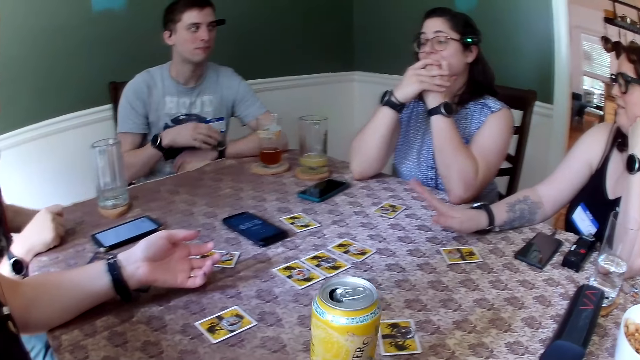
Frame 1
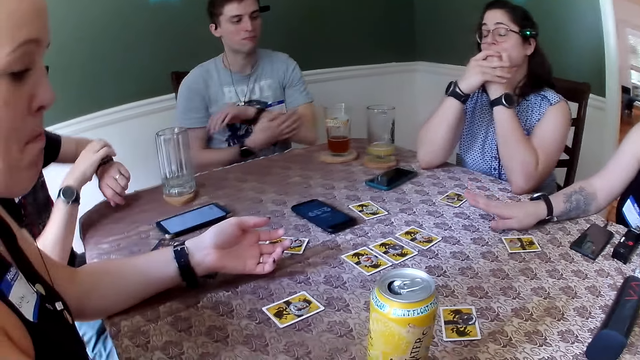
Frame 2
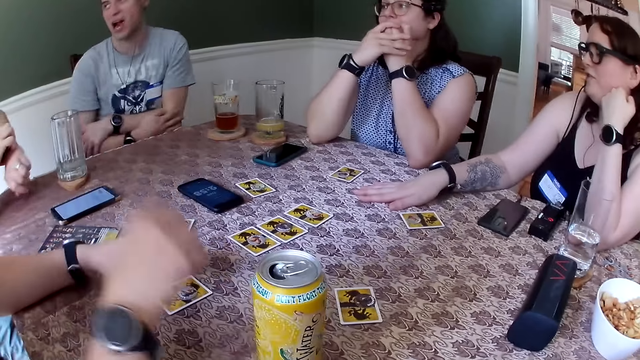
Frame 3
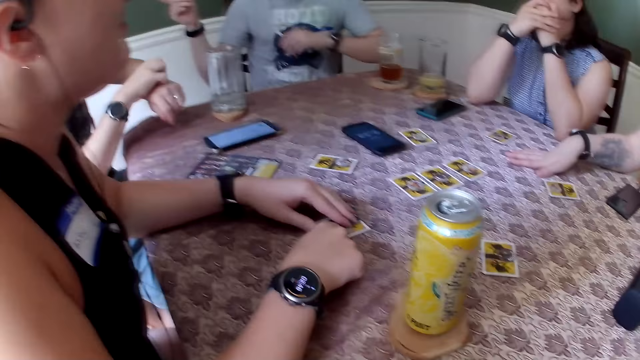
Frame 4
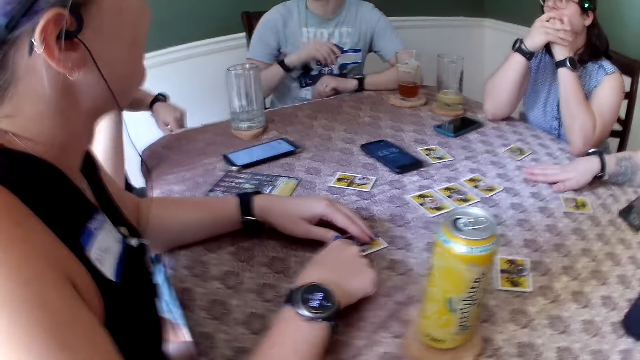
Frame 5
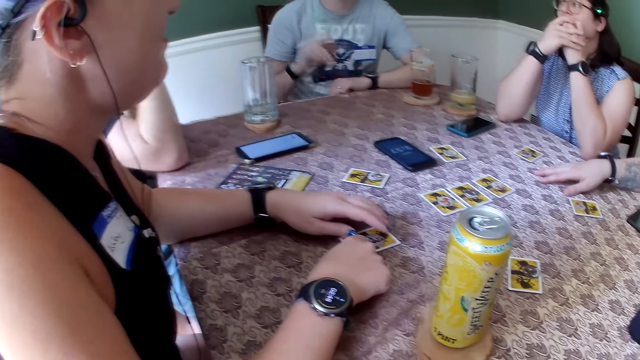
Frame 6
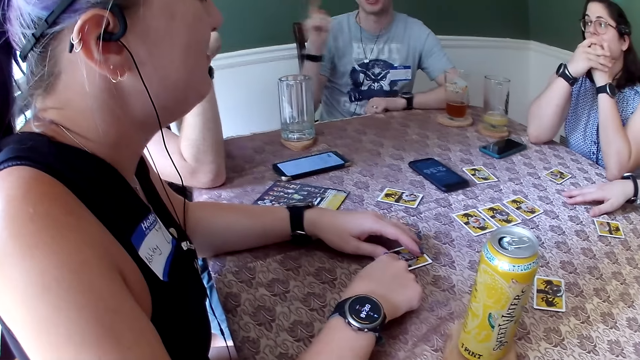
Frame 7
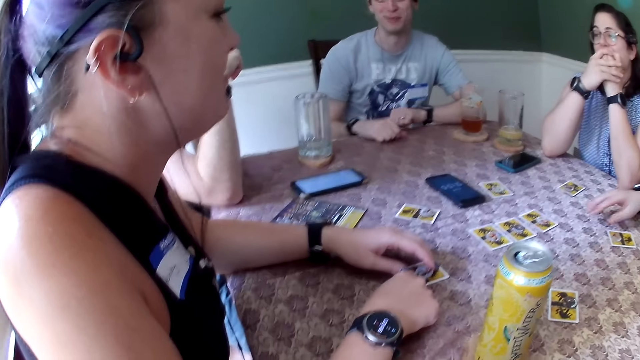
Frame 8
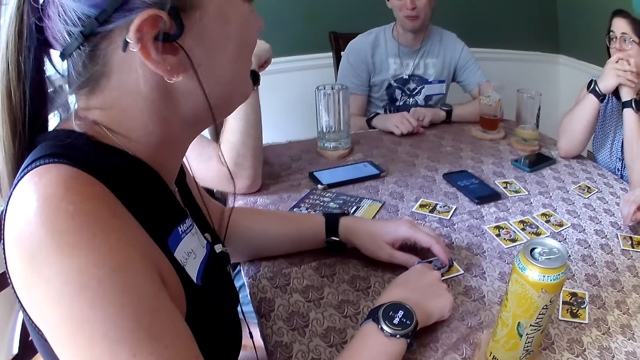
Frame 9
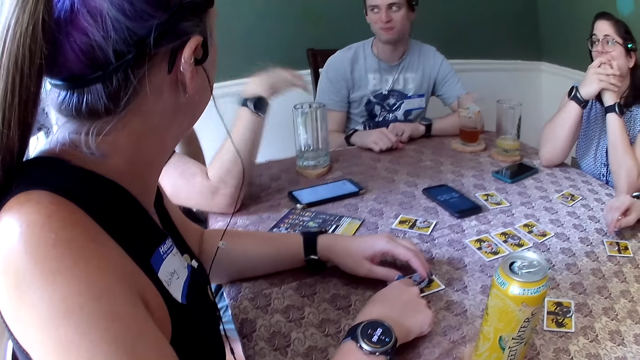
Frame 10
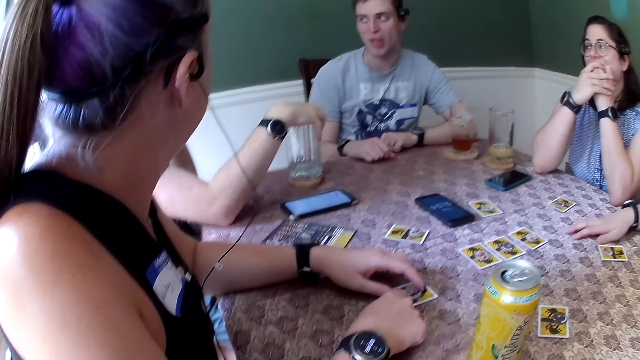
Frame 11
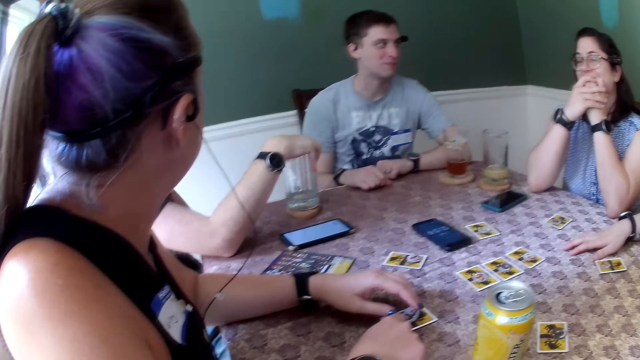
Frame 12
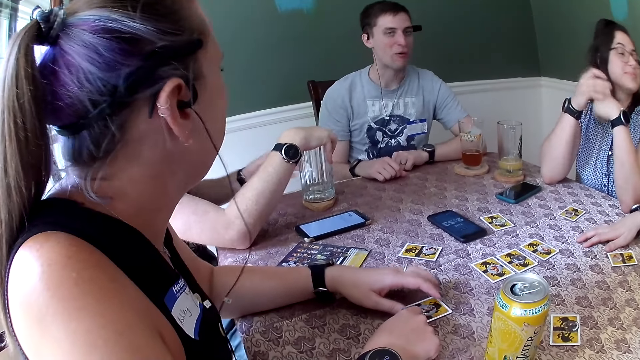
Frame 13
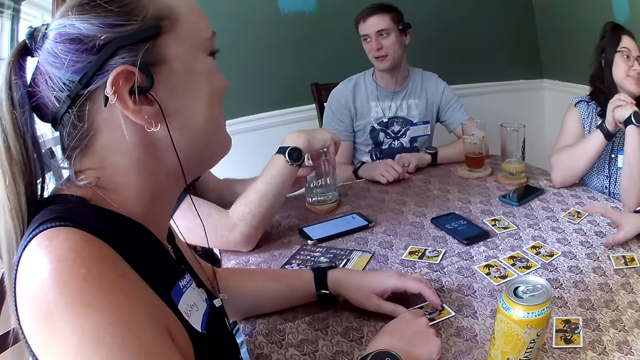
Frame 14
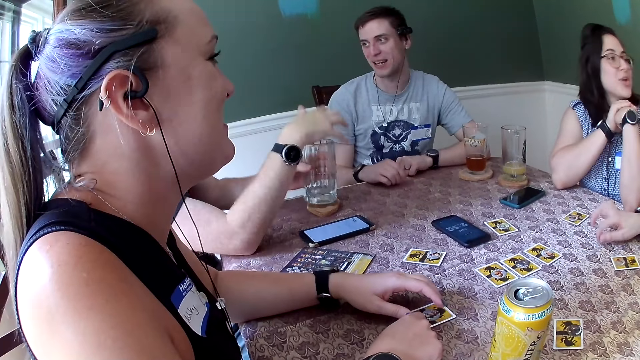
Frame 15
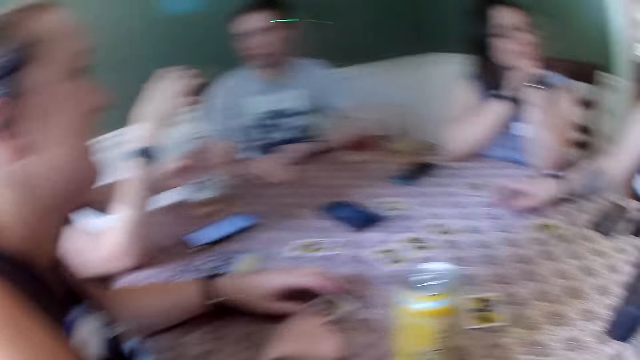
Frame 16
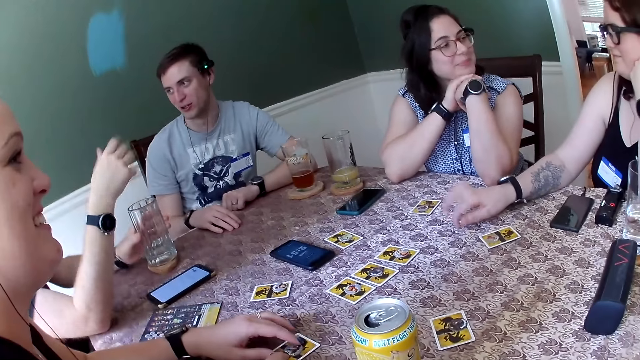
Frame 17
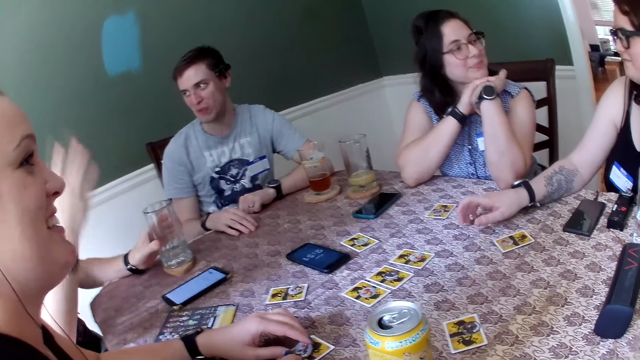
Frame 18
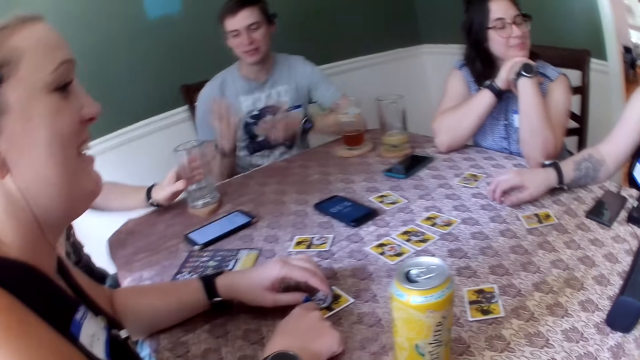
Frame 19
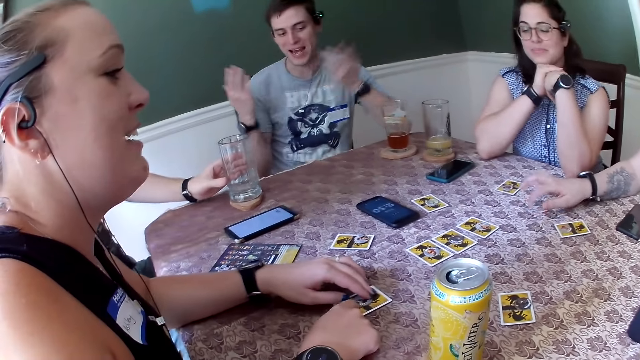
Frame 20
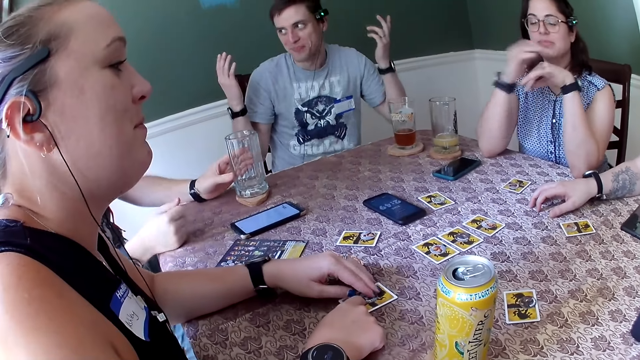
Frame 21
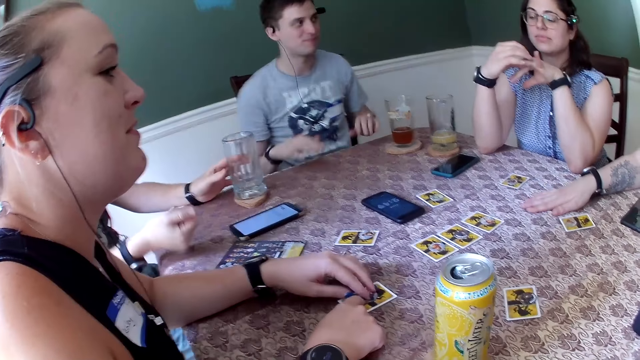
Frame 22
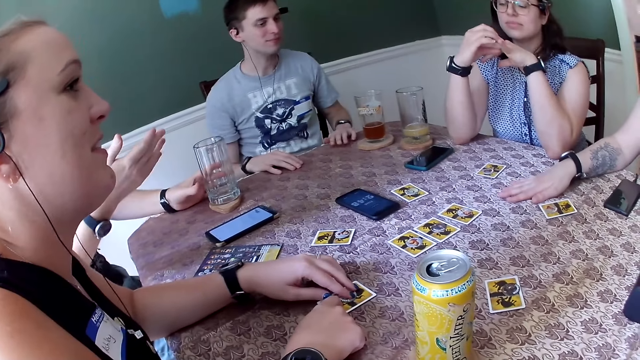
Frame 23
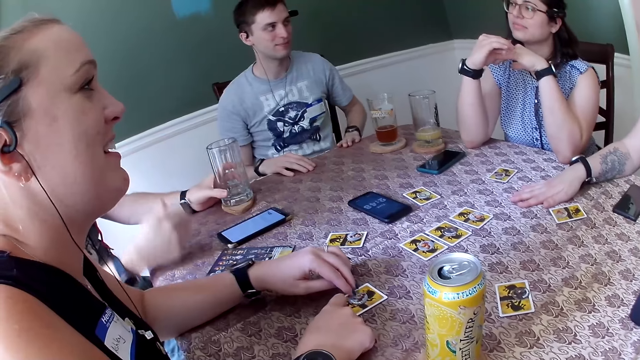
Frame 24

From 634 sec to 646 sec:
The woman drops the can on the table with her right hand. The man holds the cup on the table with both hands. The man picks the cup from the table with his left hand and drops the cup on the table with his left hand.

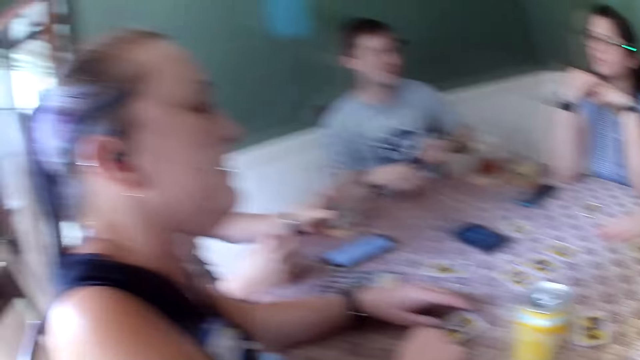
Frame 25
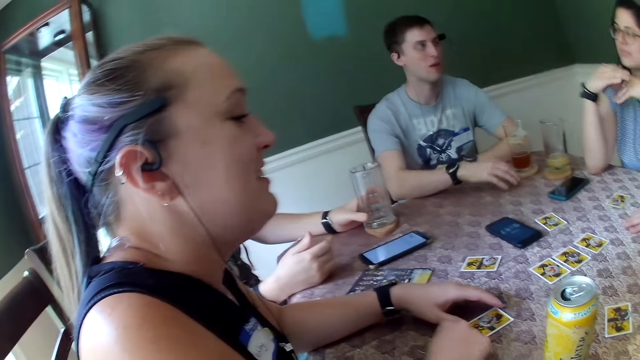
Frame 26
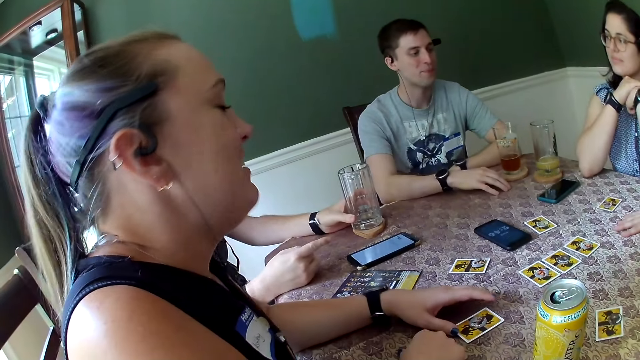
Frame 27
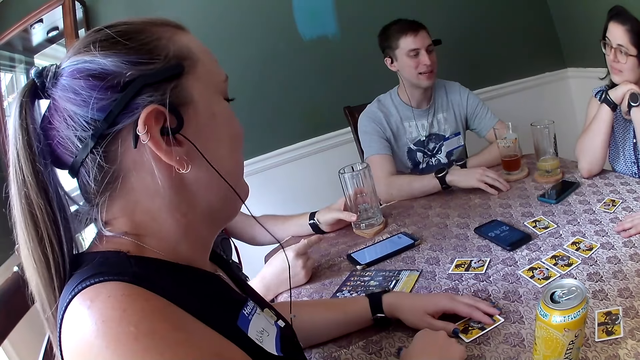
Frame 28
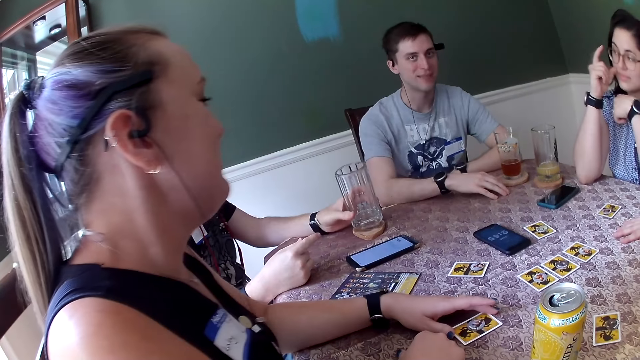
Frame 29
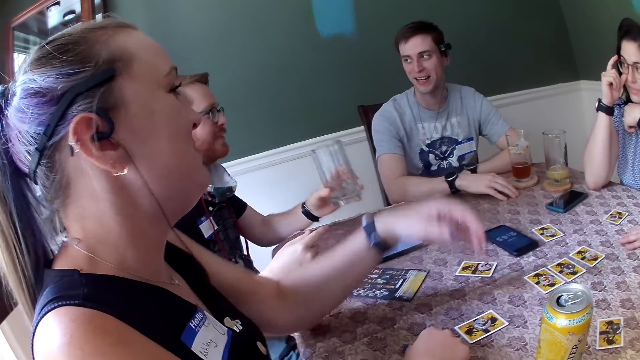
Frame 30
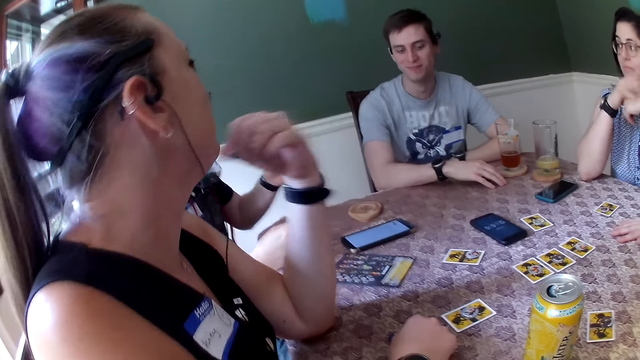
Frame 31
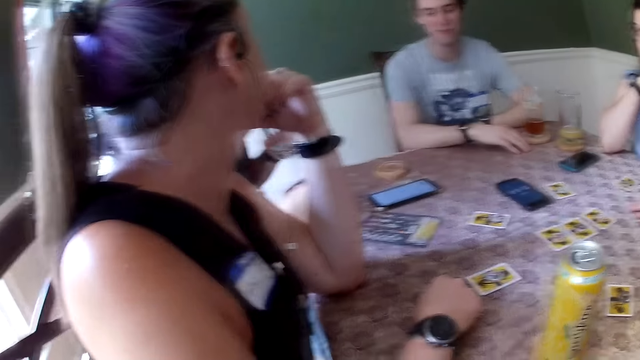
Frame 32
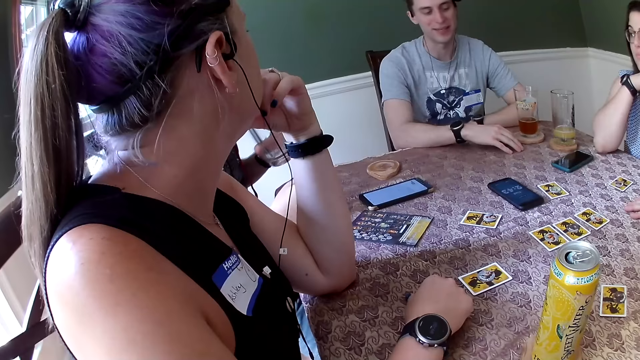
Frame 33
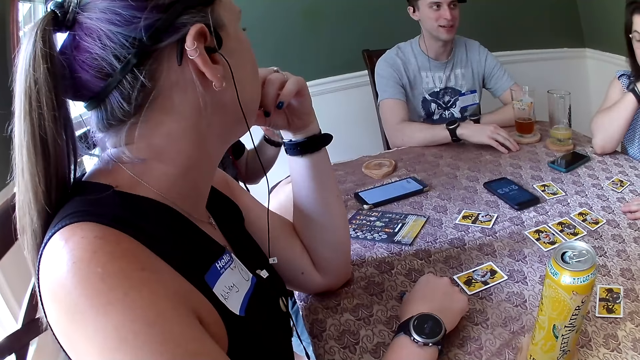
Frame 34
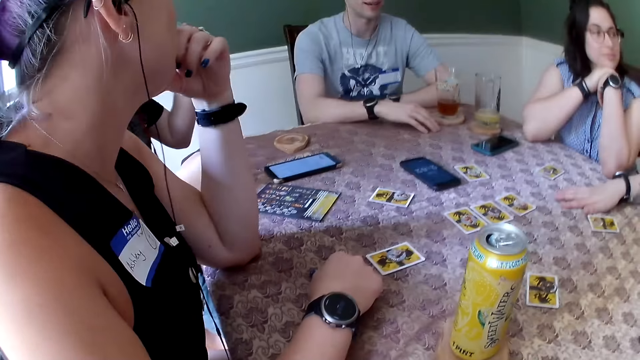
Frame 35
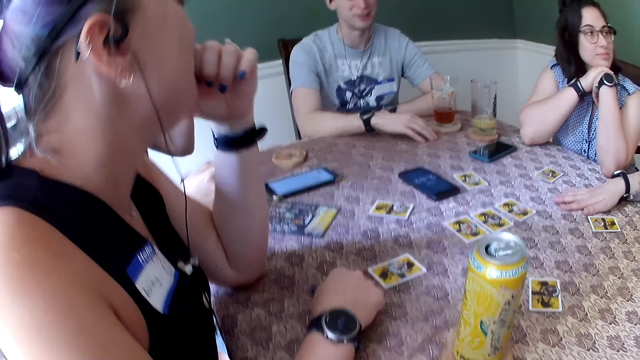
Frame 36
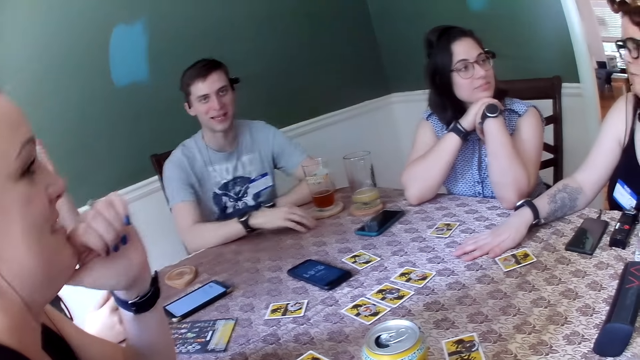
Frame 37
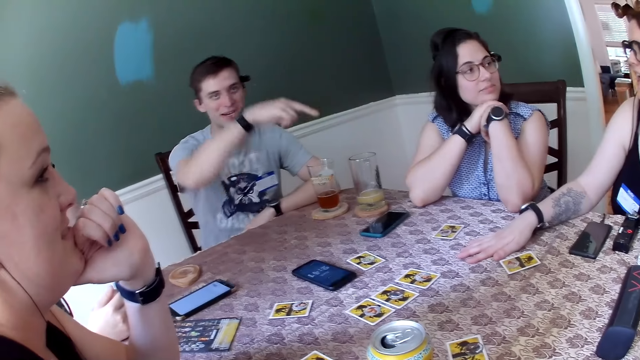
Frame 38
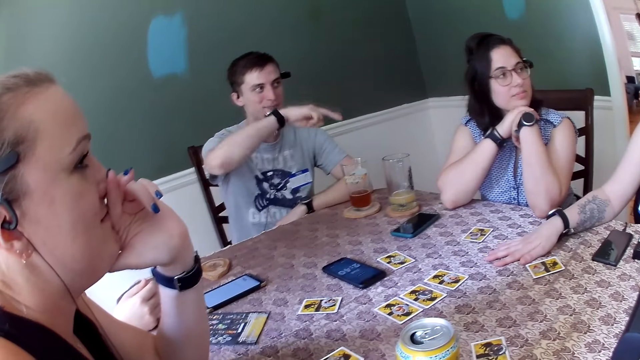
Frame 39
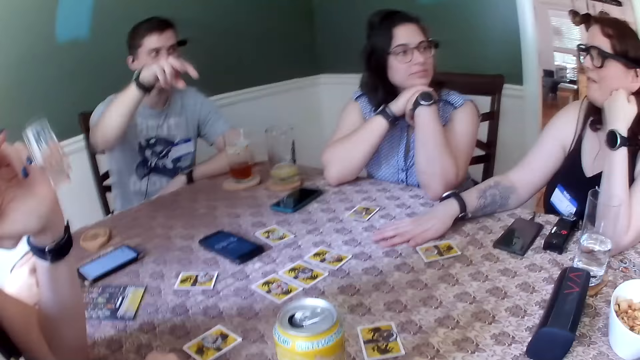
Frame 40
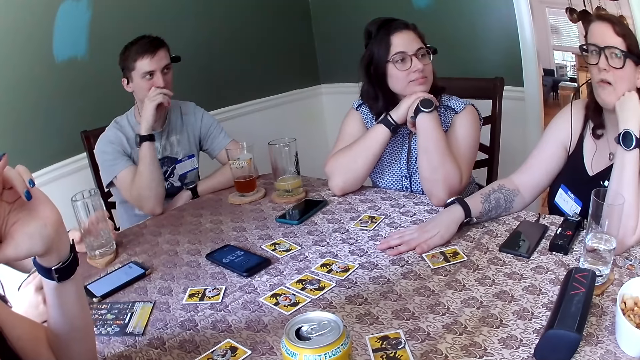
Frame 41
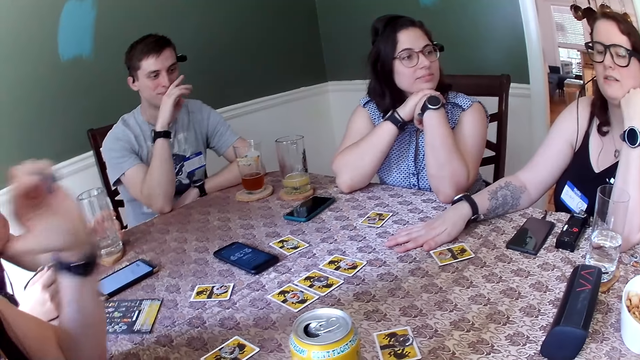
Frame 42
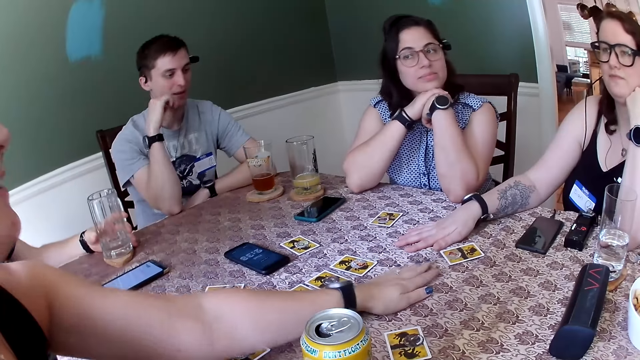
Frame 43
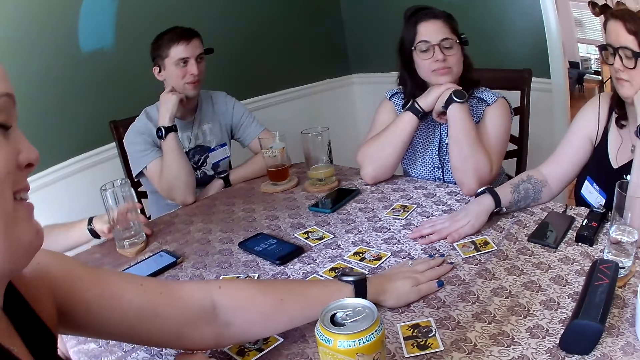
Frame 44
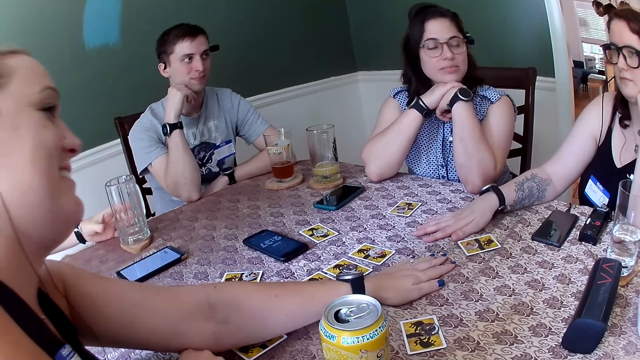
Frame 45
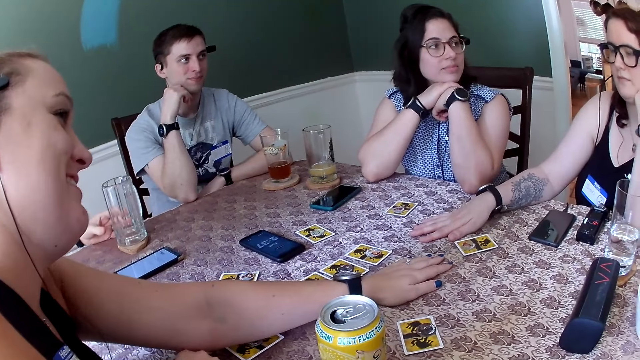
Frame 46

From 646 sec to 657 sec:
The man picks the cup from the table with his left hand. The camera wearer stares at a lady. The man drops the cup on the table with his left hand.
